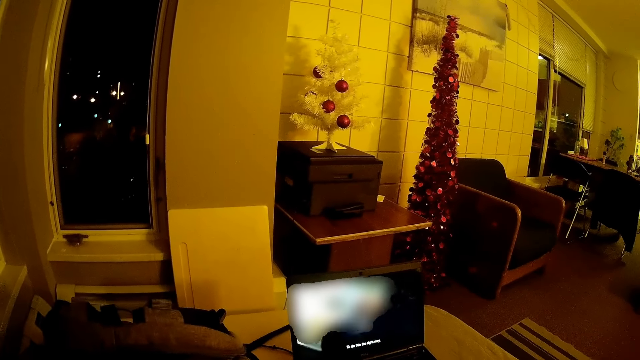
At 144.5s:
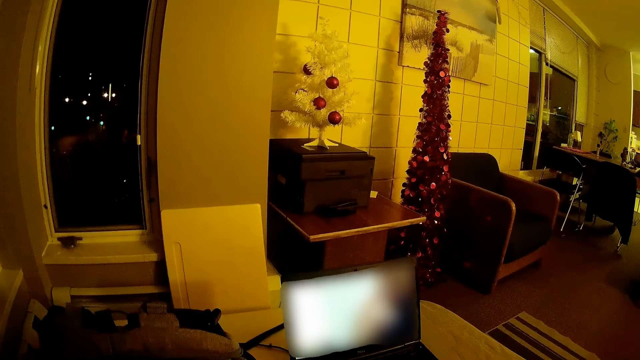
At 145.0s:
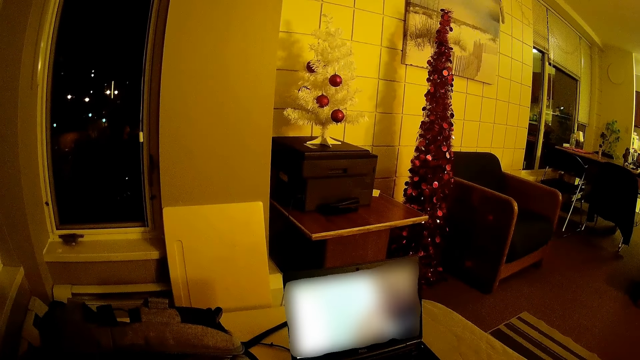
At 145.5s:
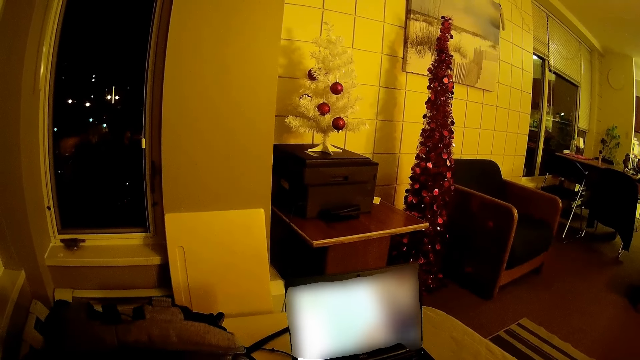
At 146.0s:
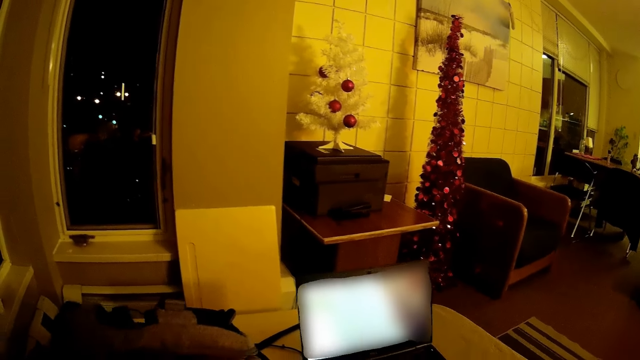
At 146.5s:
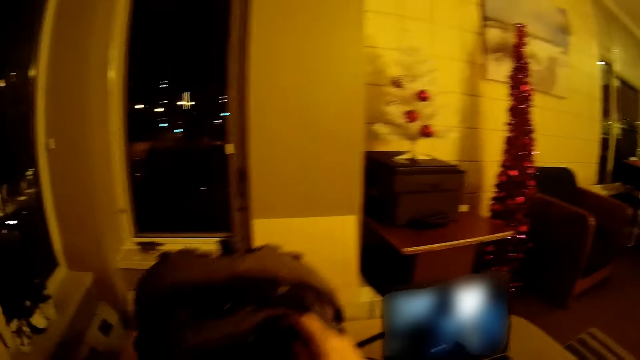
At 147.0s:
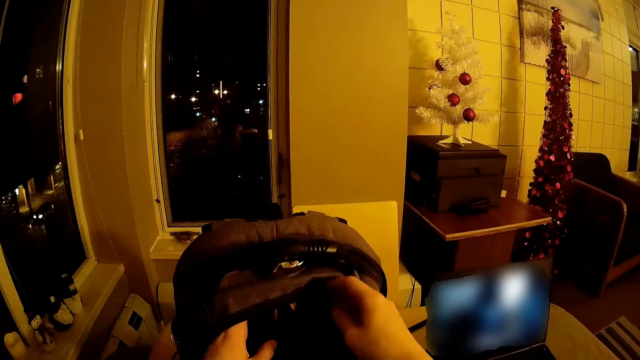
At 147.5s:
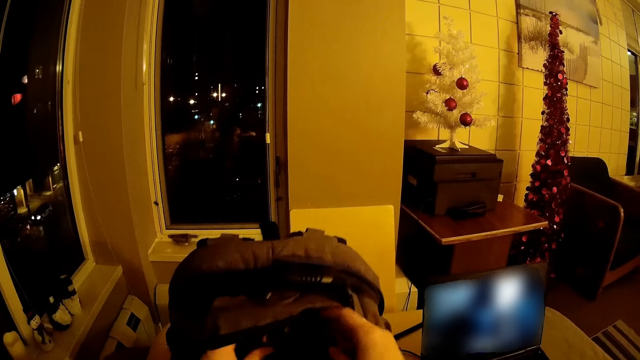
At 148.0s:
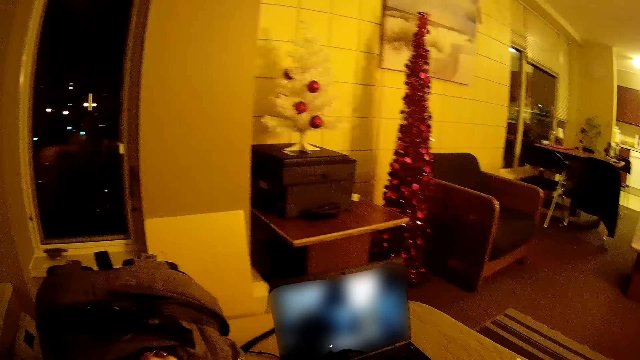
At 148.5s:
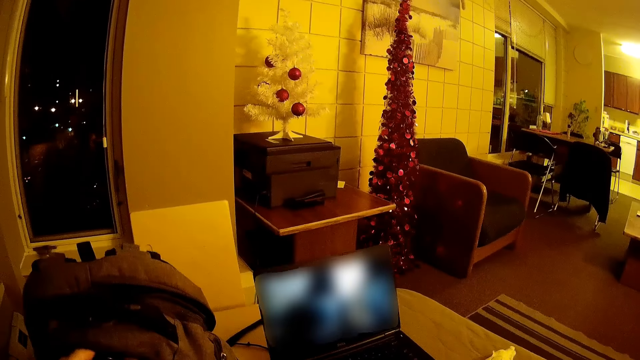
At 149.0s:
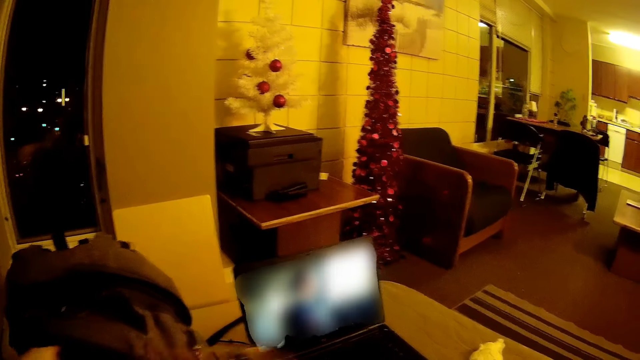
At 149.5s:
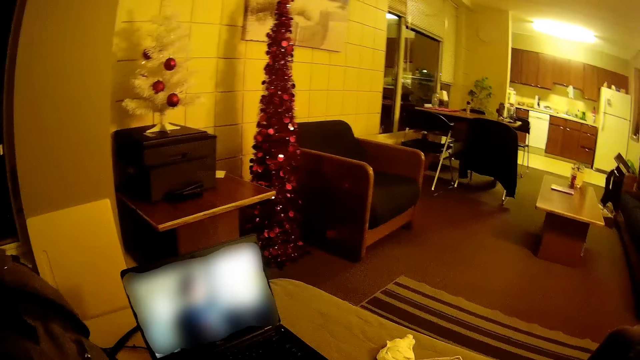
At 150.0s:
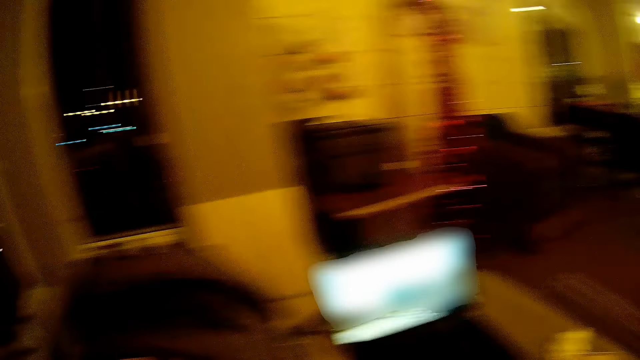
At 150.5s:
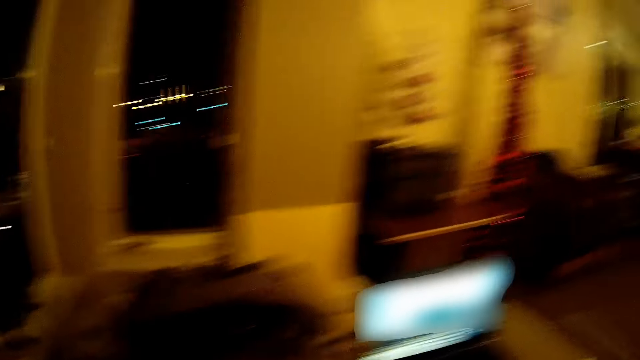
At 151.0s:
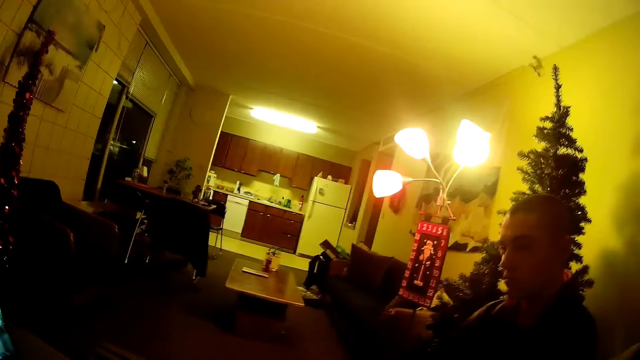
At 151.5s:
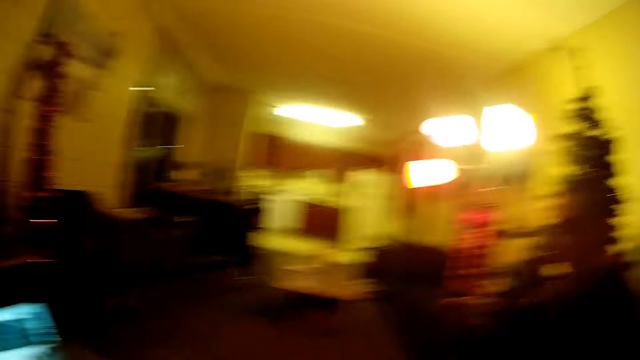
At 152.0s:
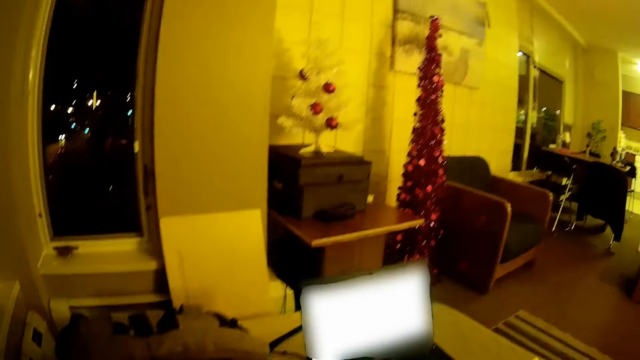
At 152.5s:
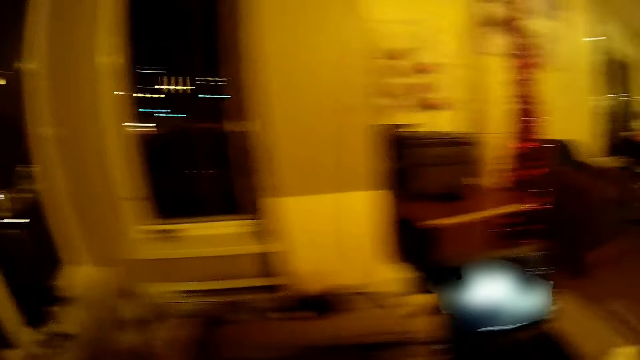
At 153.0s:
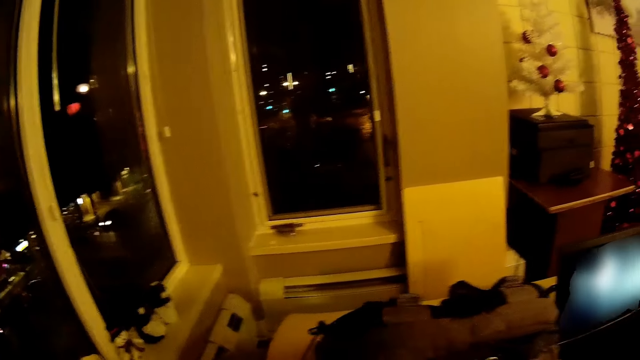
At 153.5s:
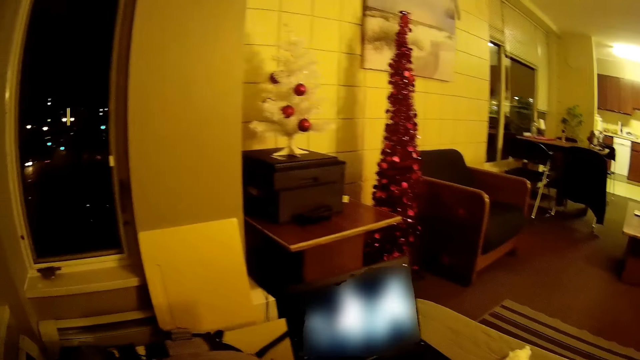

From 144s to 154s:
The camera wearer touches a bag. They look in the bag. They look at a man sitting on the right. They look around.

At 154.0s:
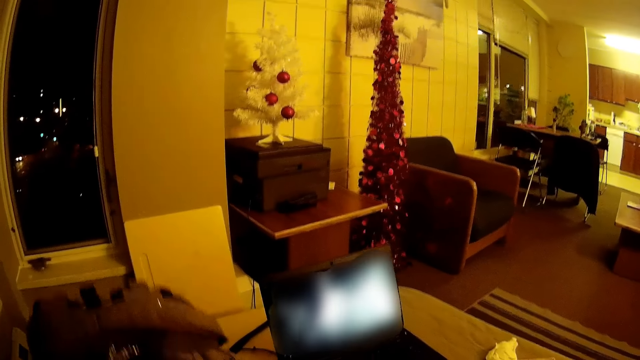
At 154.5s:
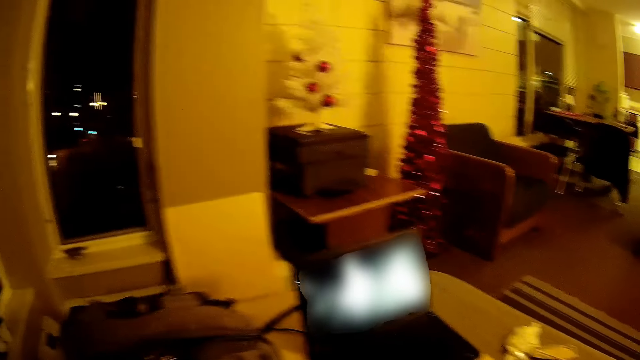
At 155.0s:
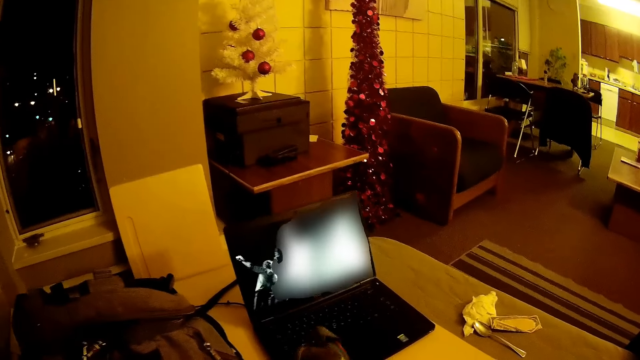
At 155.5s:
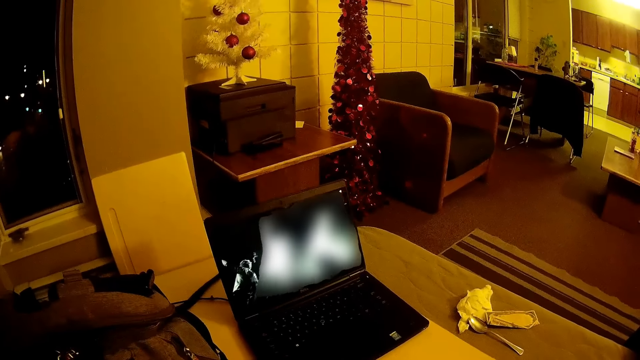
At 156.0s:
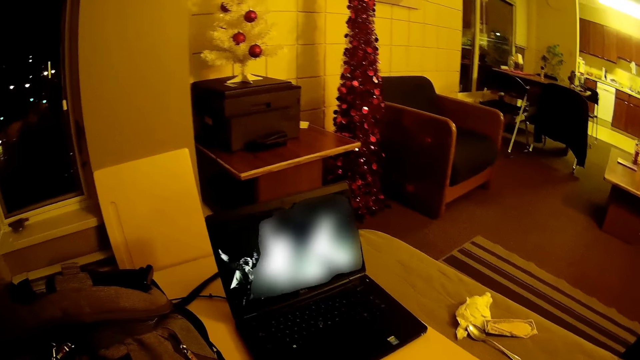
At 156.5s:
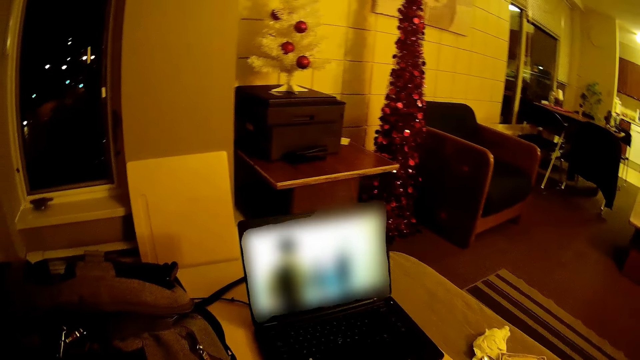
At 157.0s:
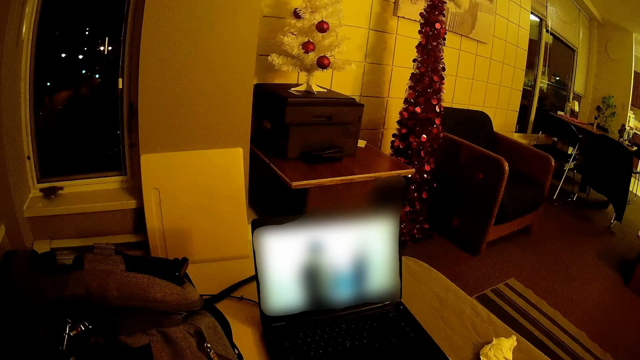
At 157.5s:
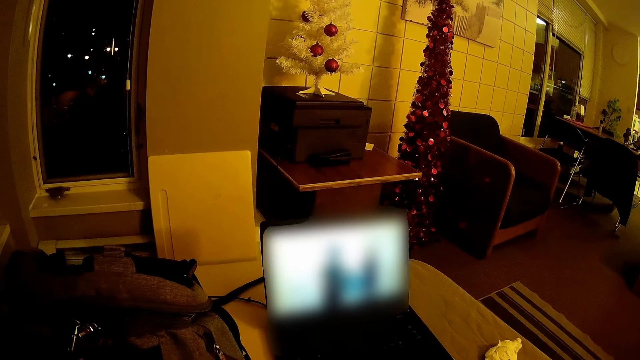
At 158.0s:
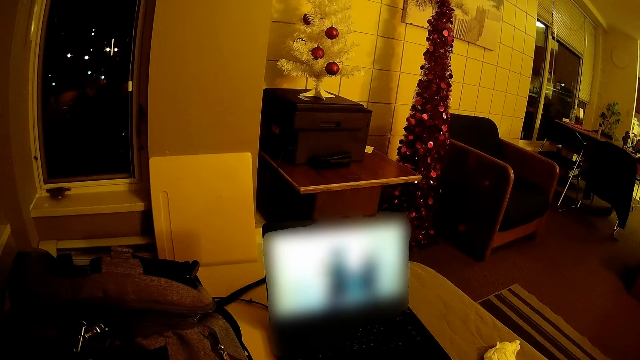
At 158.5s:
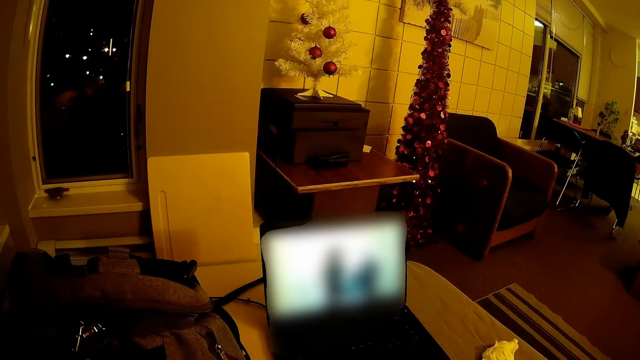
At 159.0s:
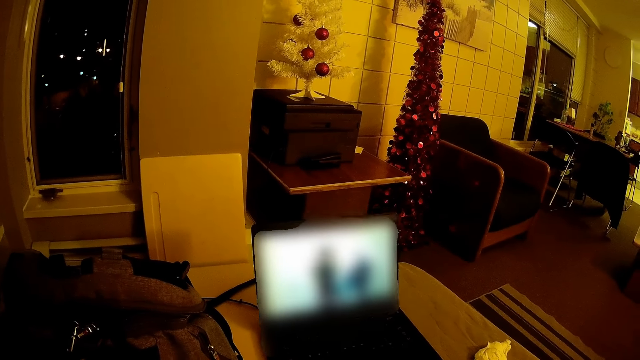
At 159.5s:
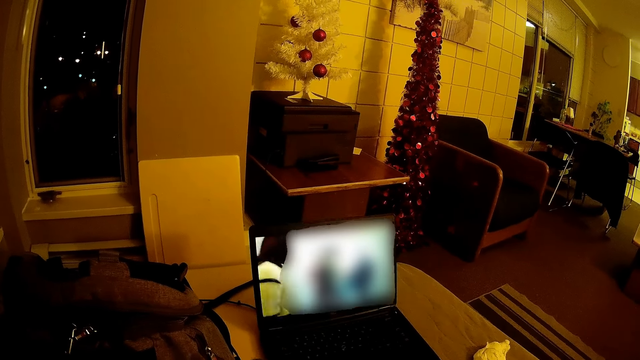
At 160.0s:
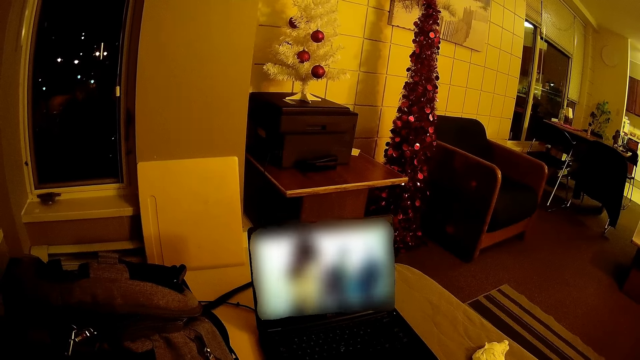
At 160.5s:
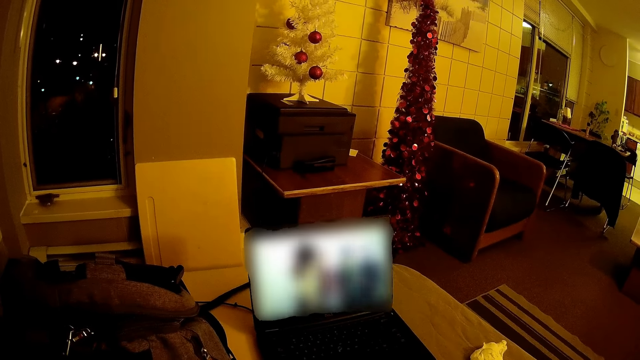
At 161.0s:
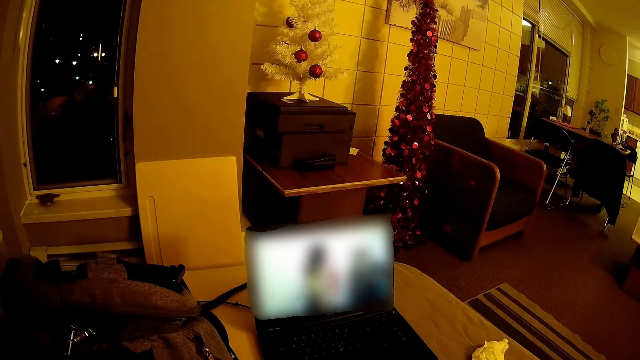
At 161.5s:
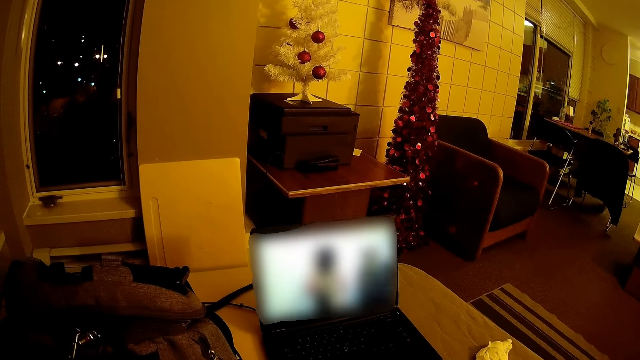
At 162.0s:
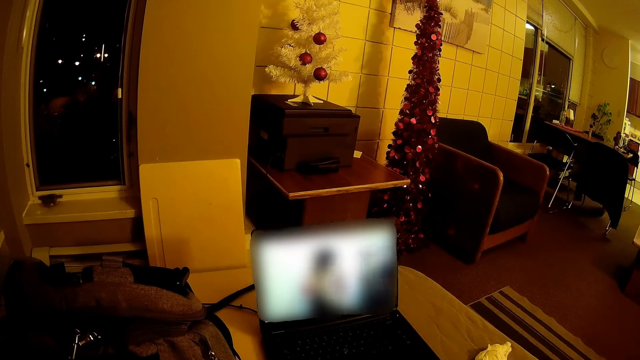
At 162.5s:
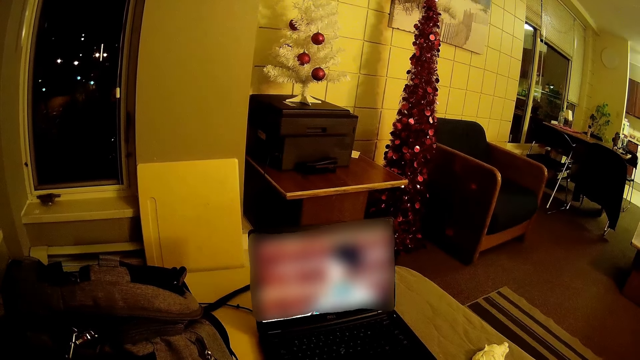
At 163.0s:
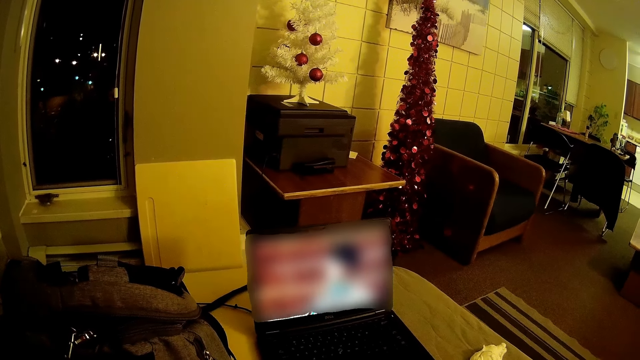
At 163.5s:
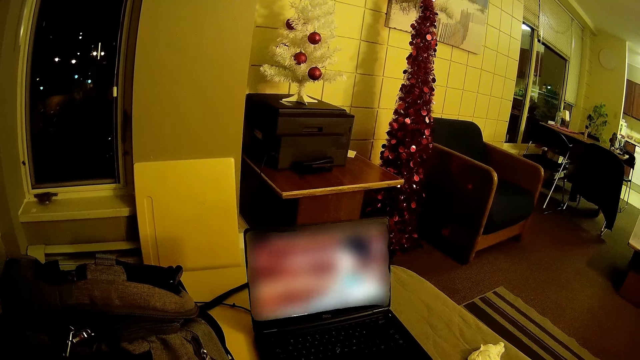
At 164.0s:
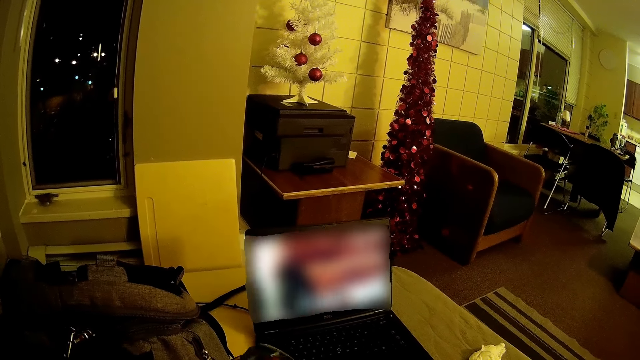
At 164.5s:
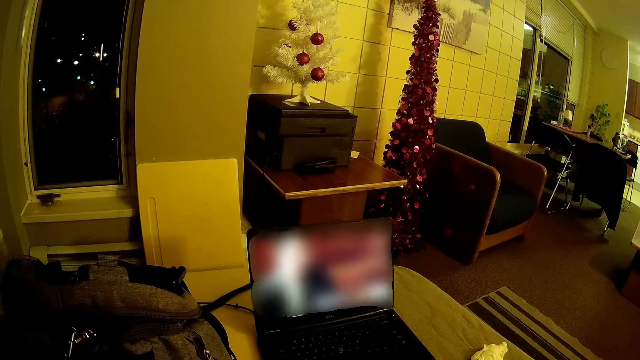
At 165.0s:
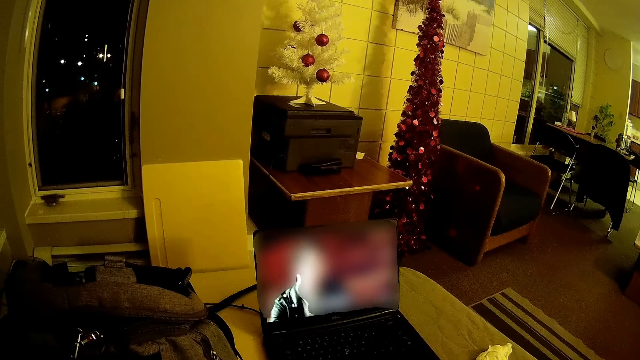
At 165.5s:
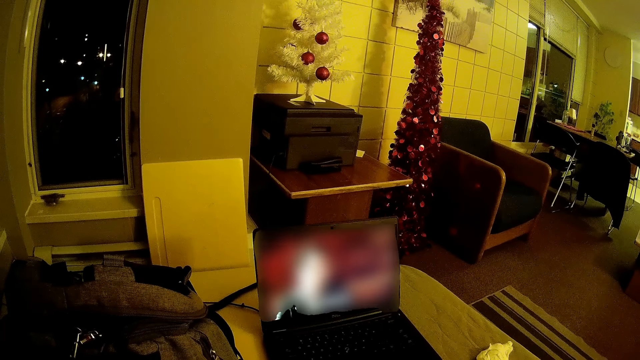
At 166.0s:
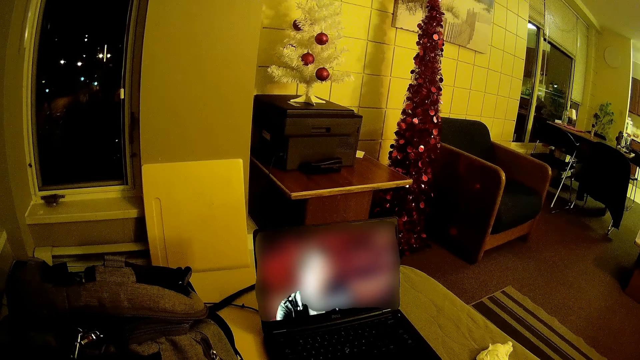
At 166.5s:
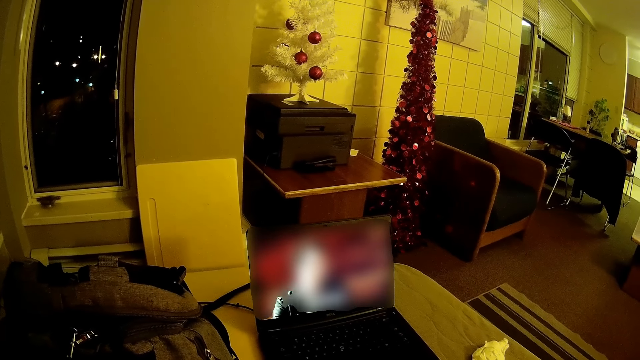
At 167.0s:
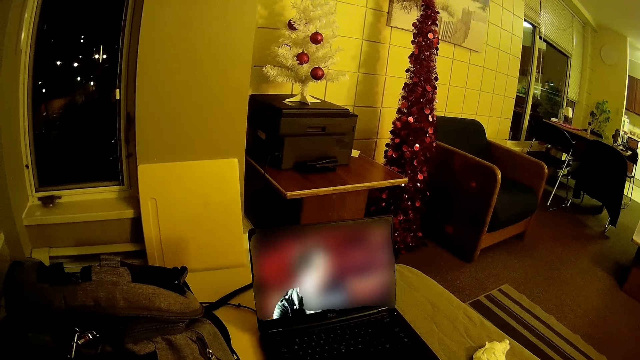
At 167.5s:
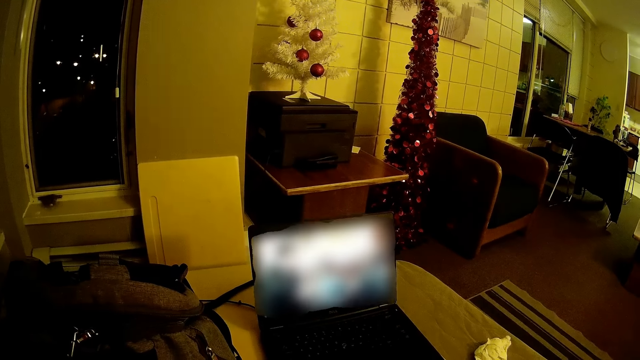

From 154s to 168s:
The camera wearer looks at a laptop.
